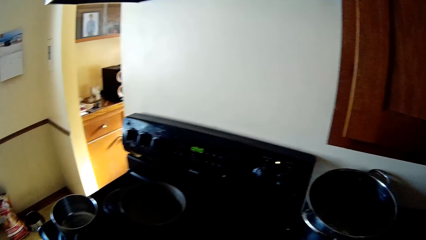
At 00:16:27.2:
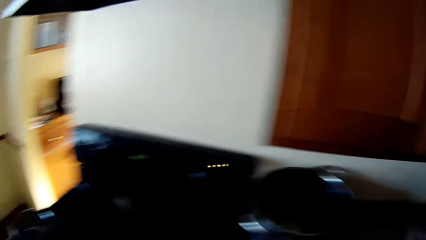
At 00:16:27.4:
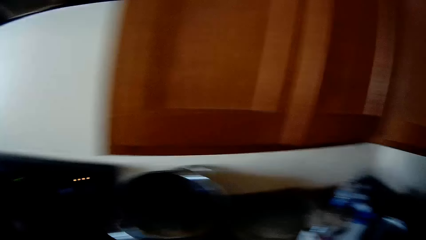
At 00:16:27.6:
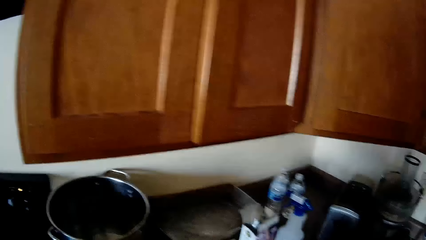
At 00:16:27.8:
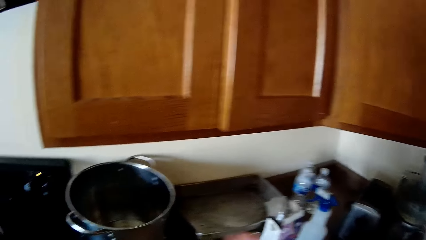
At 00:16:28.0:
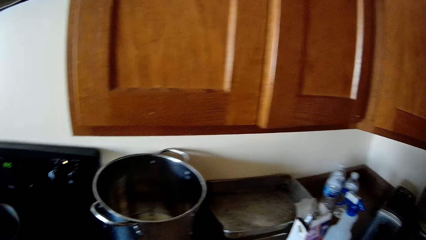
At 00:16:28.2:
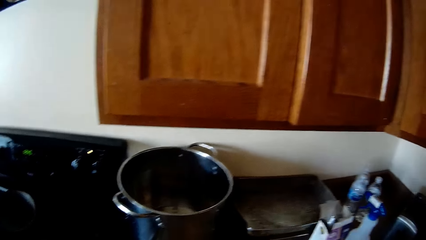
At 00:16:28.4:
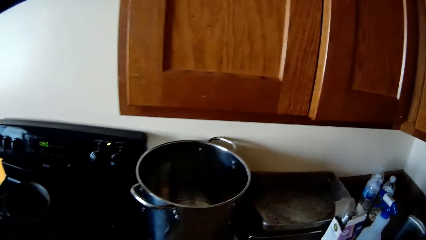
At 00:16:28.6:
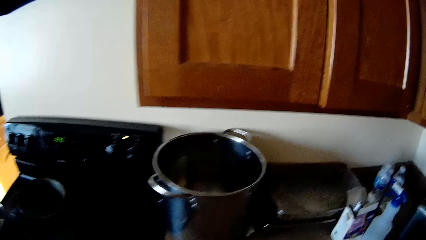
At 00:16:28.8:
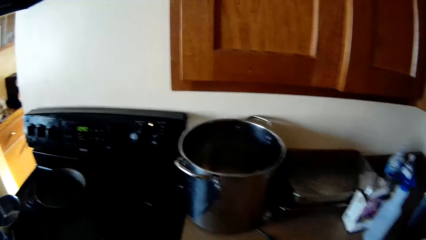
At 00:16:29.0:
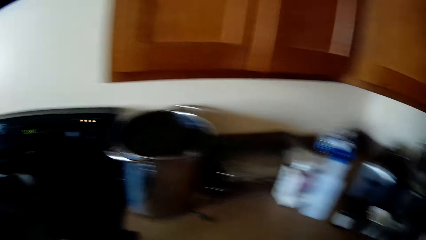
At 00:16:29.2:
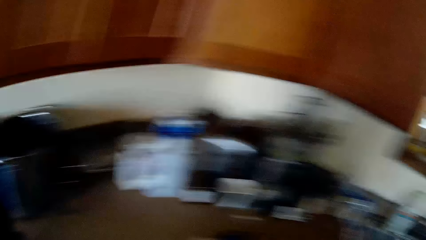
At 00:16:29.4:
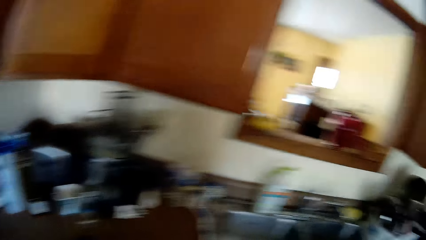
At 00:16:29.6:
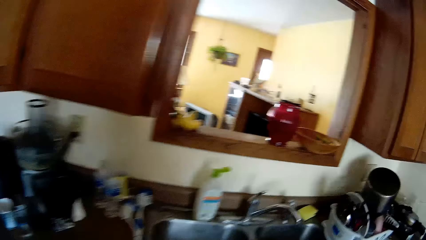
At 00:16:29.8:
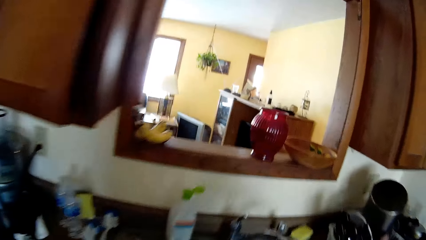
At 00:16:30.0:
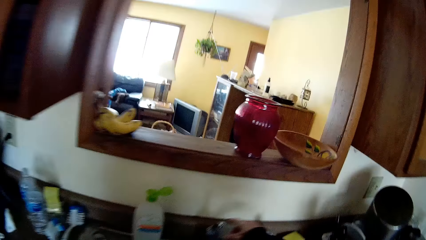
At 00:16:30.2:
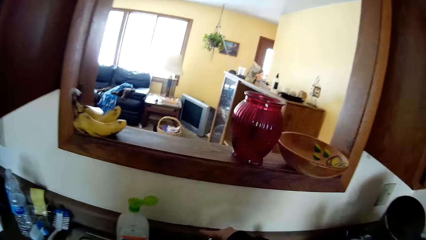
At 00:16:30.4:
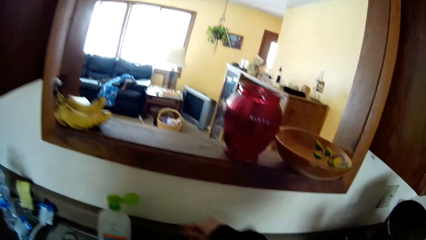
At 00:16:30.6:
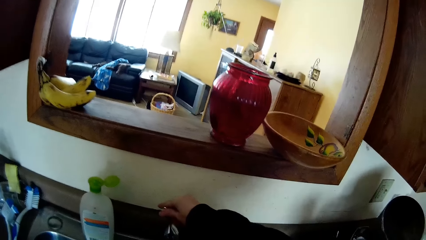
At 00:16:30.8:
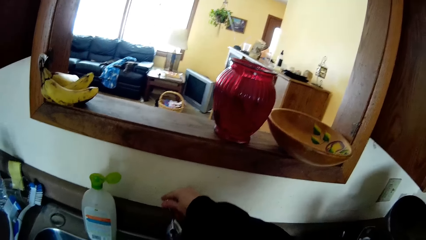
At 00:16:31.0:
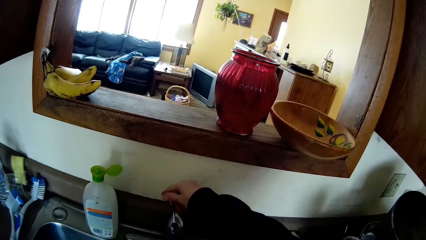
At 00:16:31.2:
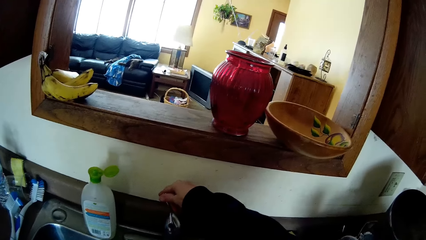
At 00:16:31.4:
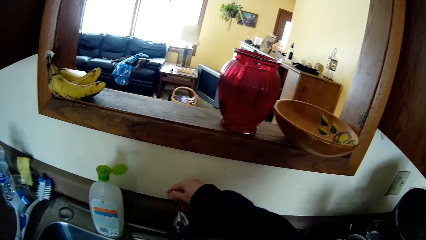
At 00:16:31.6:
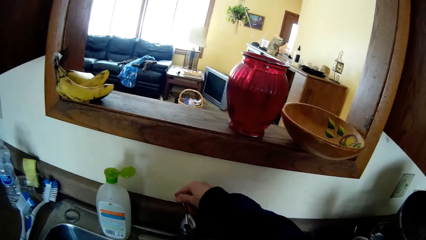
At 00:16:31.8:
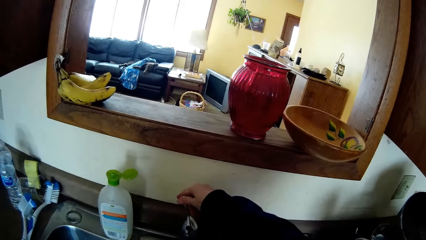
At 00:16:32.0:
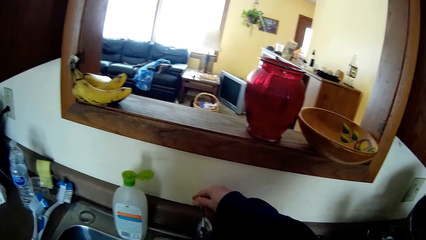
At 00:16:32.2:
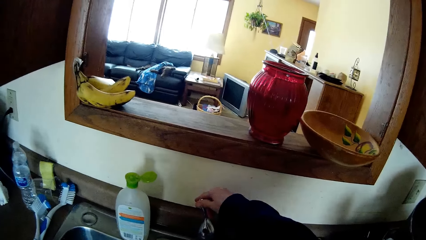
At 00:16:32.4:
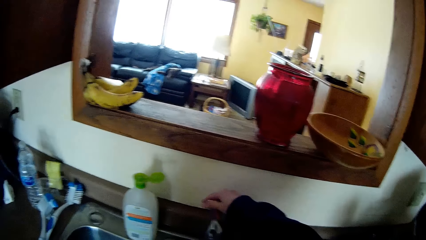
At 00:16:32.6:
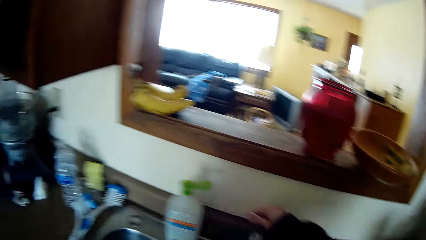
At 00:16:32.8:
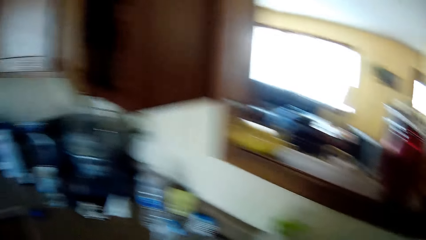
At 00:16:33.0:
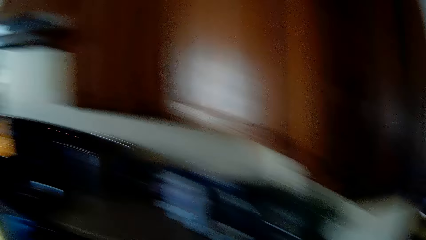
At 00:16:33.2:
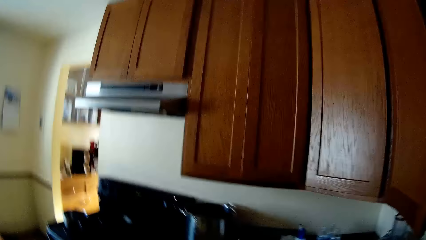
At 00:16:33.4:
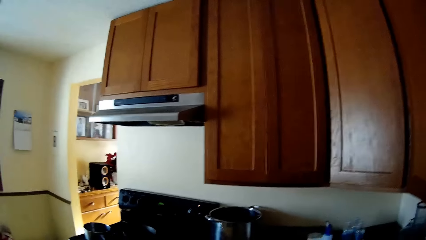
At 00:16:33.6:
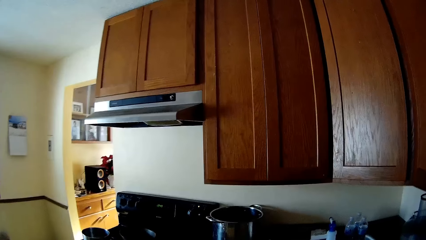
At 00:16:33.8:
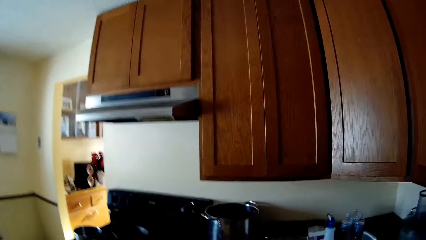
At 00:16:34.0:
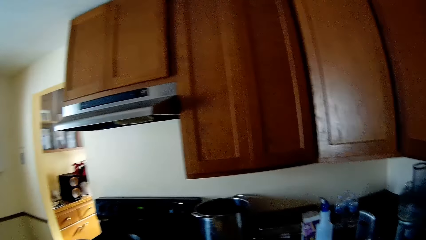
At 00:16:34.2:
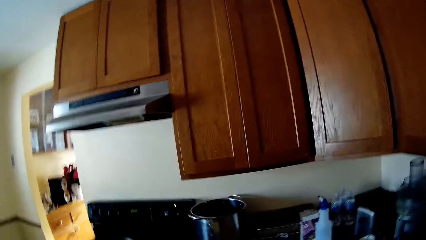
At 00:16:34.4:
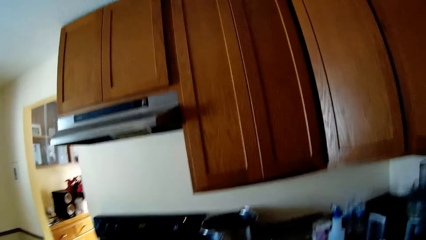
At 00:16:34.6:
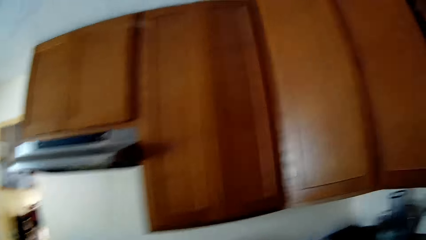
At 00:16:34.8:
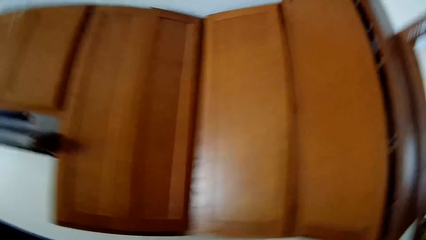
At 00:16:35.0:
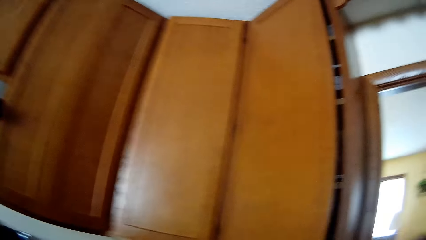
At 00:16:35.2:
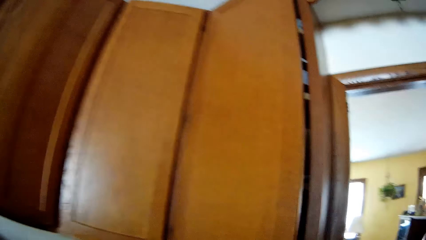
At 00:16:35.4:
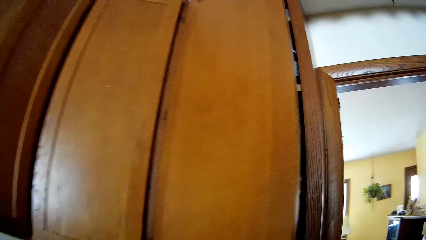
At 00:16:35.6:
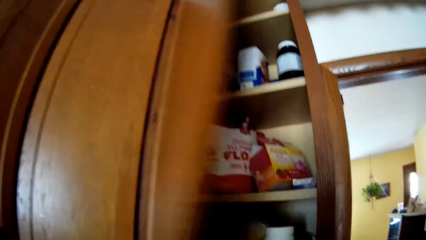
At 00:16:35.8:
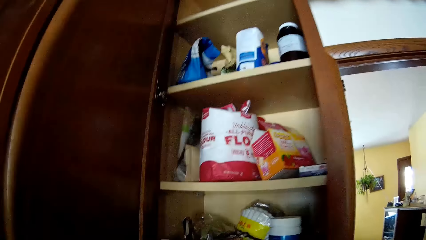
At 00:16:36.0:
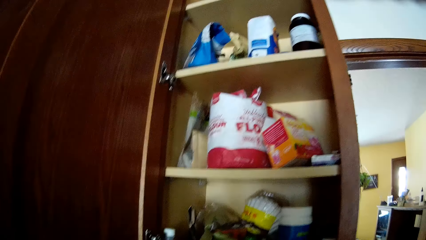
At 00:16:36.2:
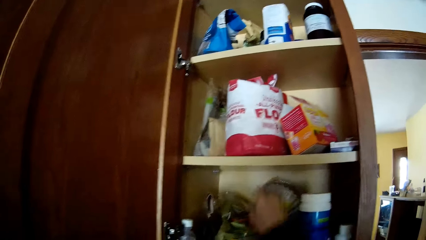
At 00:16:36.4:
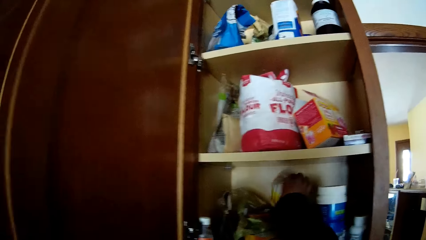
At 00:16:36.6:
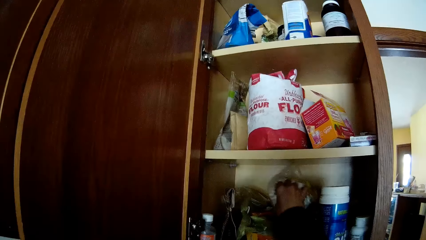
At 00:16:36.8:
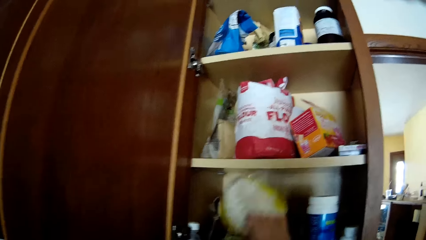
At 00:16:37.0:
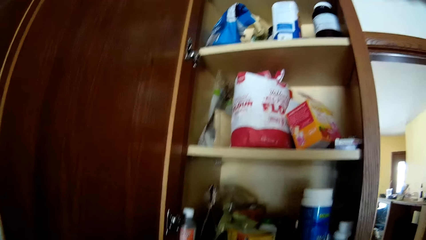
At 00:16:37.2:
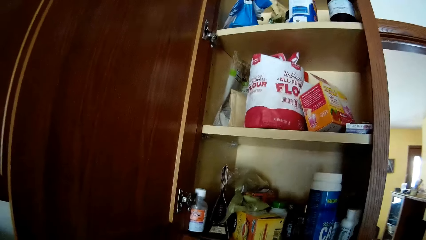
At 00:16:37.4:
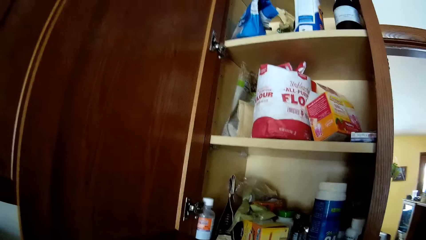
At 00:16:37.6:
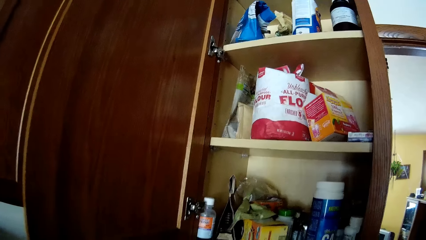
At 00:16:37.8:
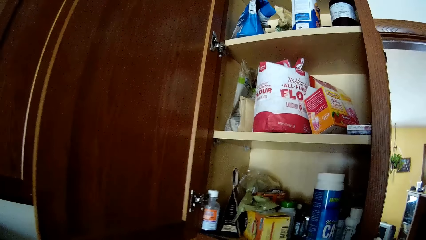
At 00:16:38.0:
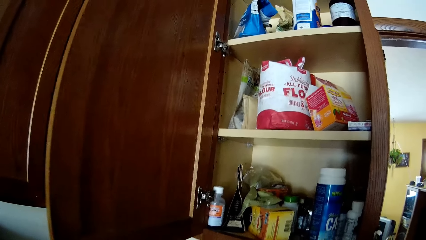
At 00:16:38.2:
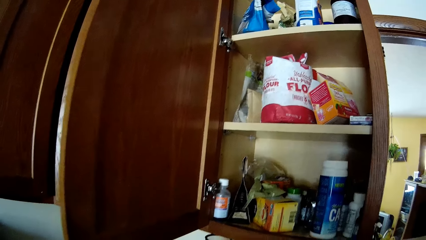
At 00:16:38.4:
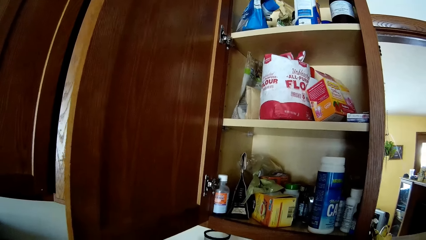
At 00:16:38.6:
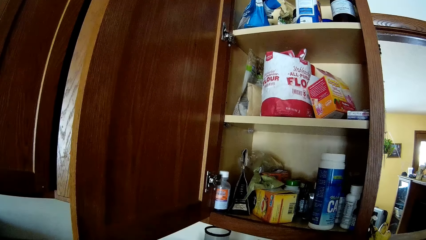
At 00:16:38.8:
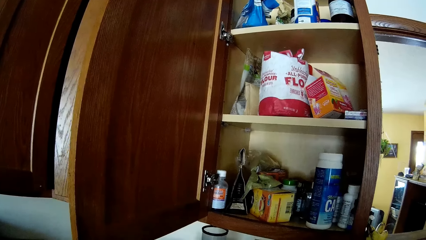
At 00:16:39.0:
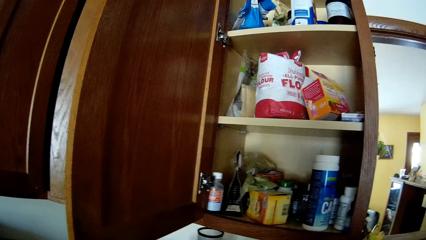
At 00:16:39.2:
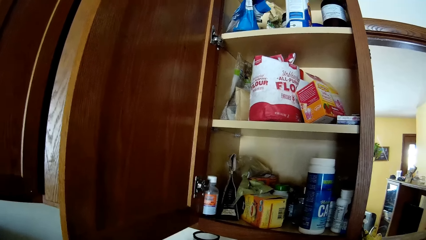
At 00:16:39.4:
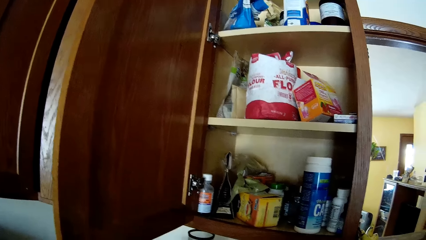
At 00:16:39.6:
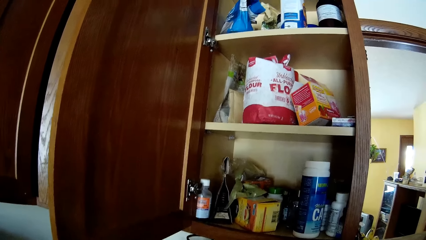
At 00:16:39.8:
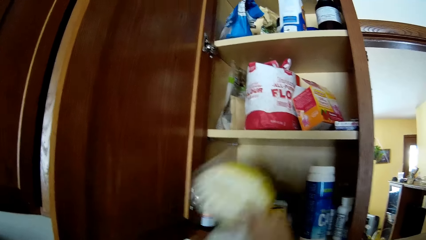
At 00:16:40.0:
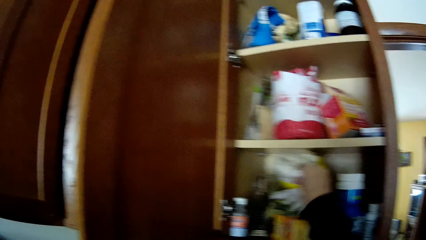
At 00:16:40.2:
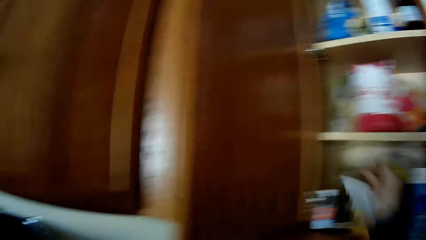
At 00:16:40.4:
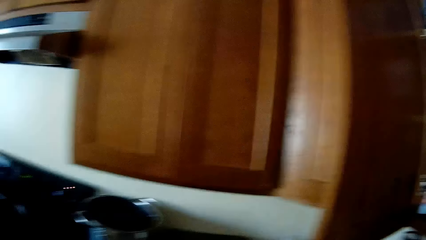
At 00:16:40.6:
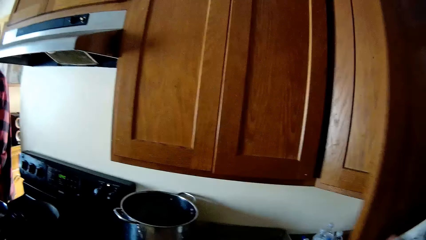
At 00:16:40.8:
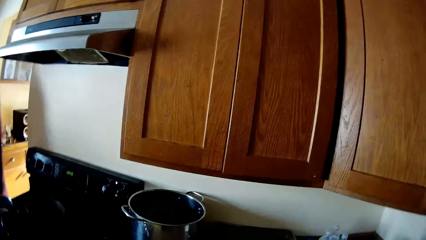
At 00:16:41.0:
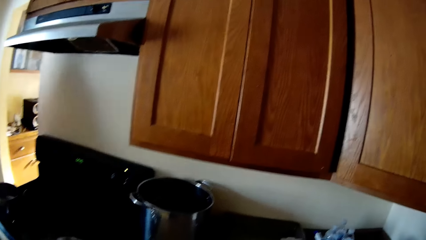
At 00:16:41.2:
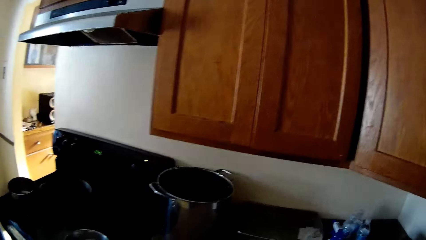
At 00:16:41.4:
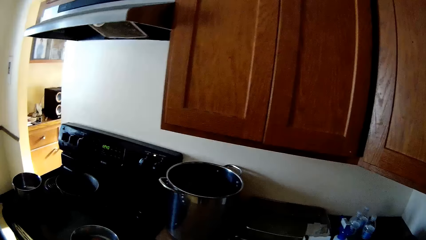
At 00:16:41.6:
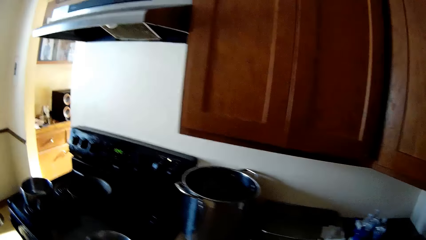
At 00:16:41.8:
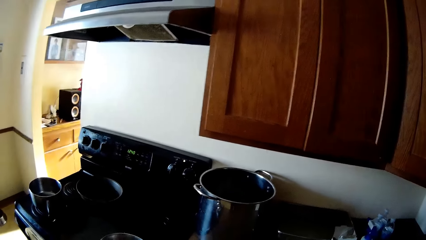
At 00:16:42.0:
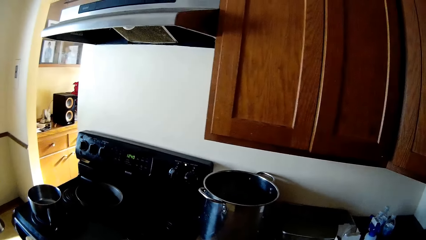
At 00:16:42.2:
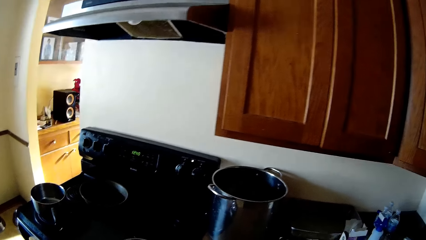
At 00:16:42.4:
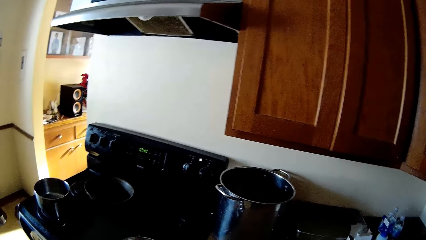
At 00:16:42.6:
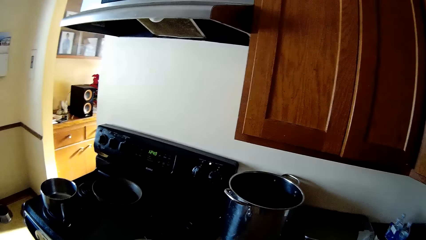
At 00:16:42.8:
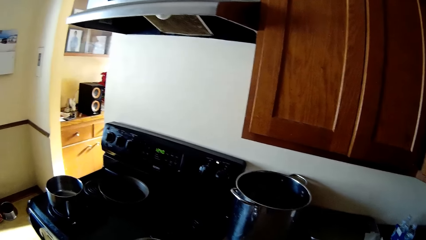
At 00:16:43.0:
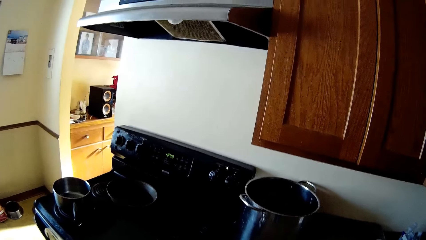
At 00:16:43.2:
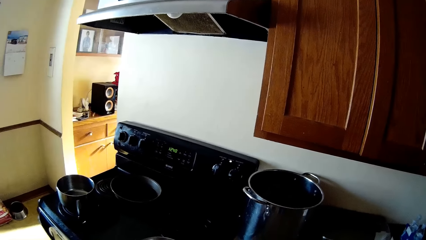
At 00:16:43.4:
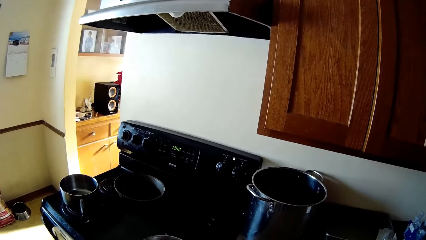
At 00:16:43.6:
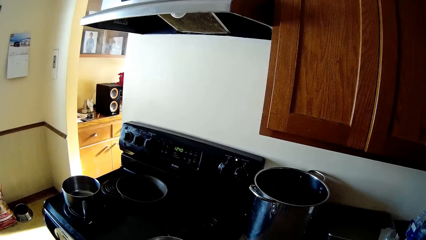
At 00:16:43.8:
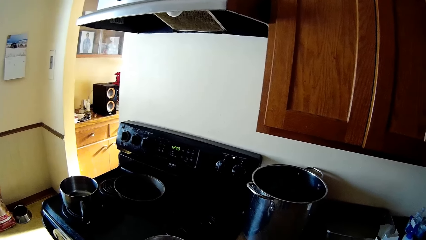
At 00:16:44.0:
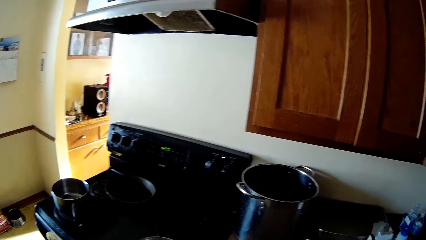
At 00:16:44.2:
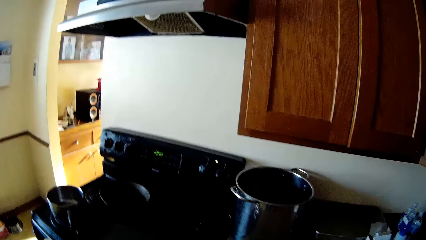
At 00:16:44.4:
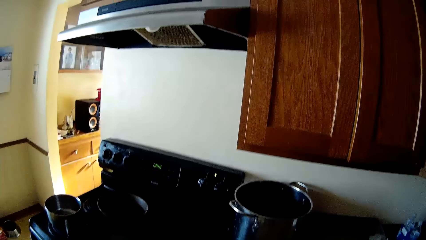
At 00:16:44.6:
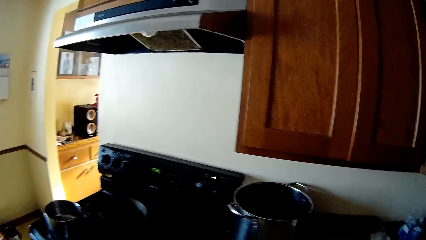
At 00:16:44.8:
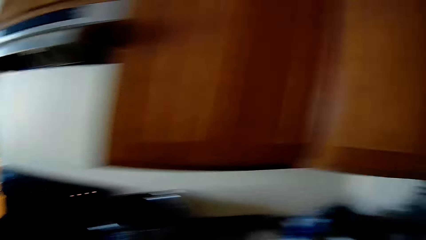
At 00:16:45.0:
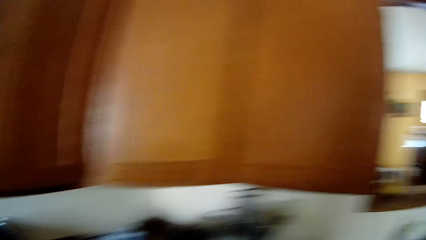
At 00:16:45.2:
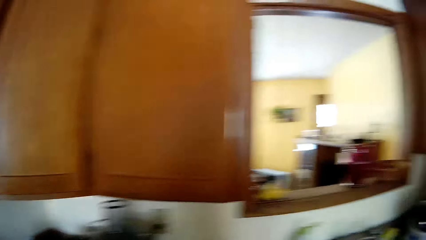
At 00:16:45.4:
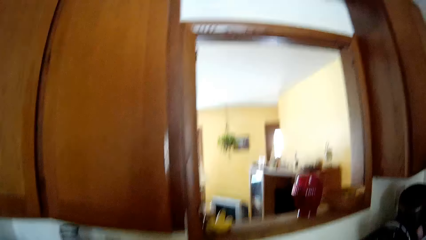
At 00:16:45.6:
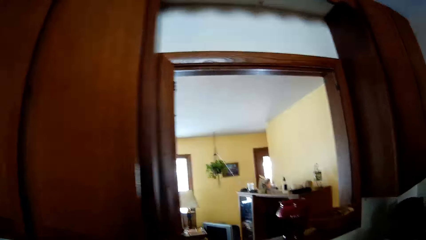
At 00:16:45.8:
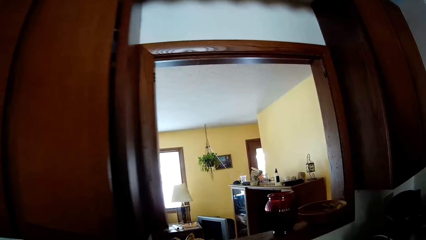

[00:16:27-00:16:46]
The camera wearer moves around. They open the faucet. They move around. They open the kitchen cabinet. They pick something from the cabinet. They return the object in the cabinet. They close the cabinet. They move around. They look around the kitchen.
